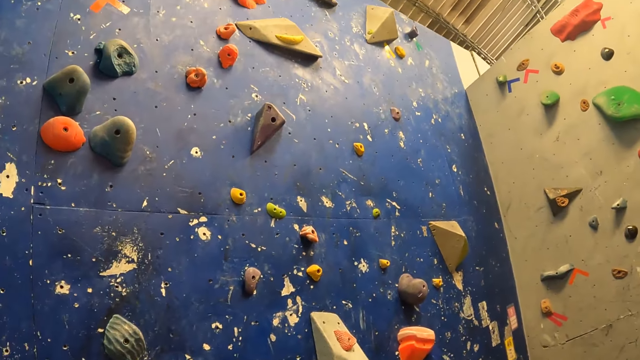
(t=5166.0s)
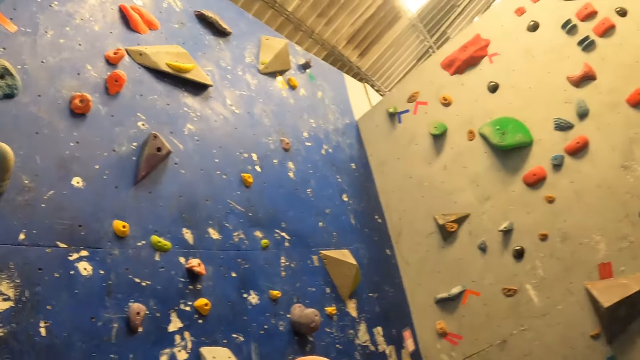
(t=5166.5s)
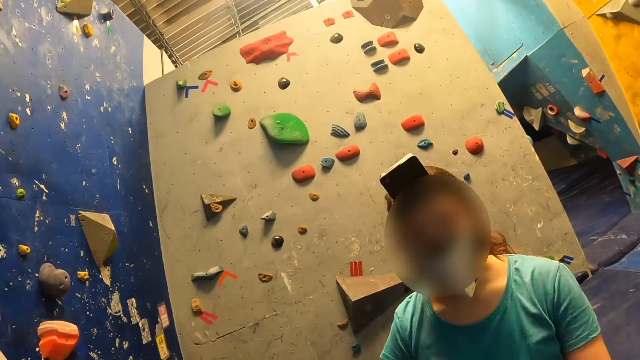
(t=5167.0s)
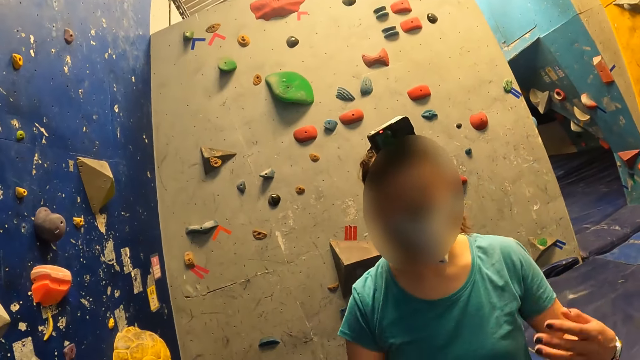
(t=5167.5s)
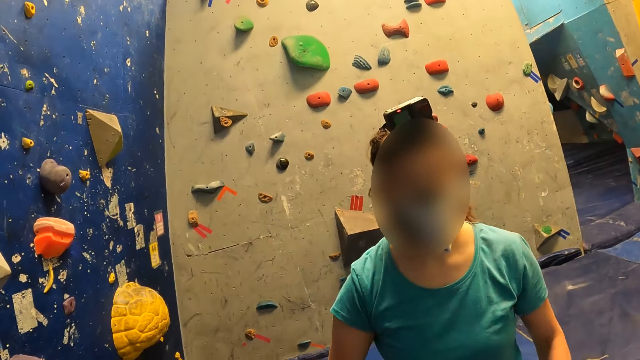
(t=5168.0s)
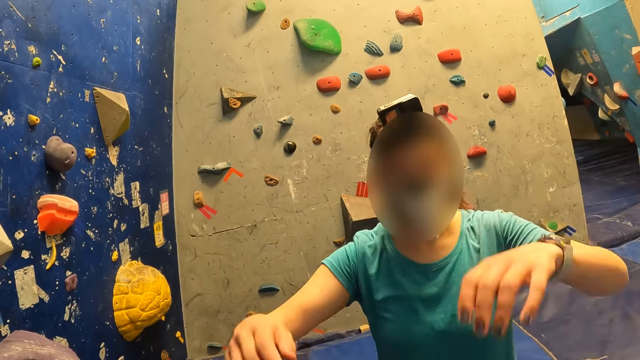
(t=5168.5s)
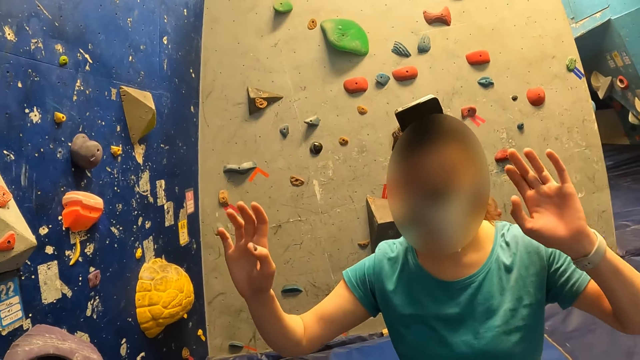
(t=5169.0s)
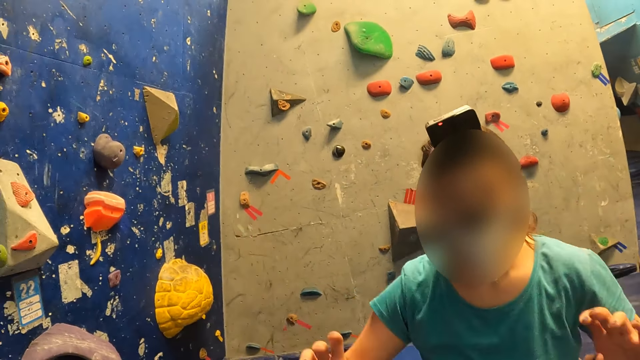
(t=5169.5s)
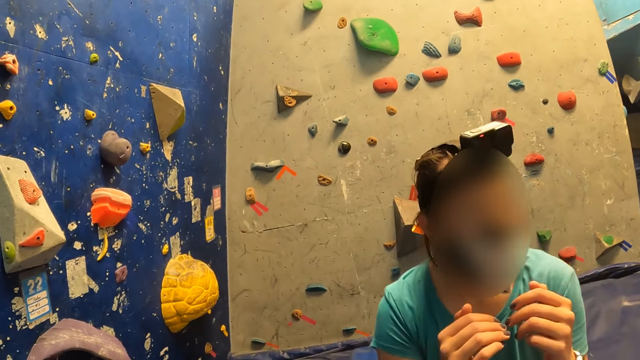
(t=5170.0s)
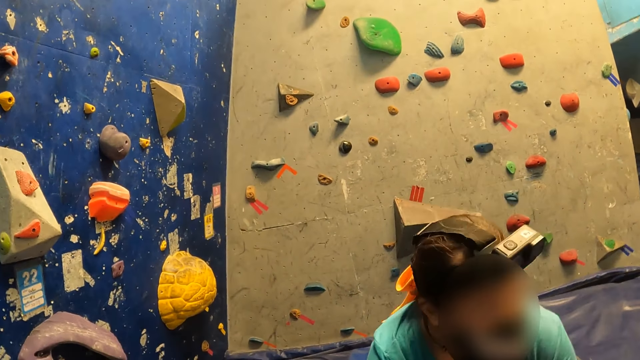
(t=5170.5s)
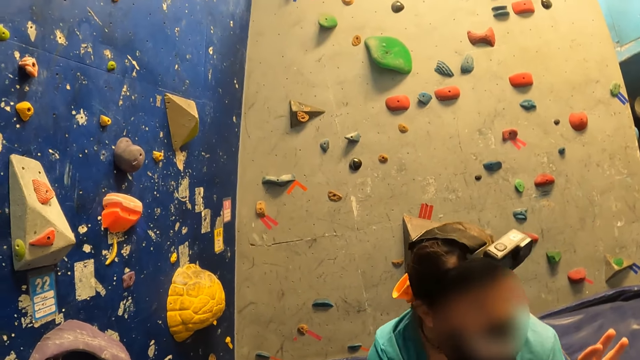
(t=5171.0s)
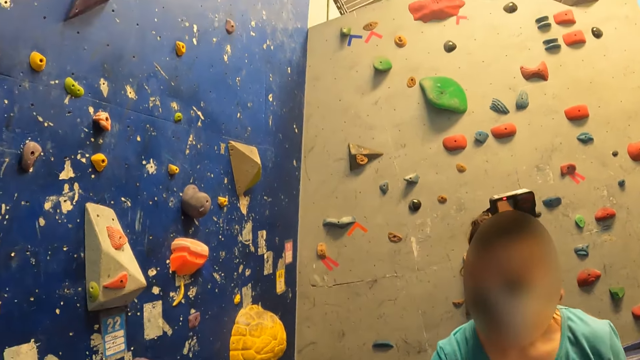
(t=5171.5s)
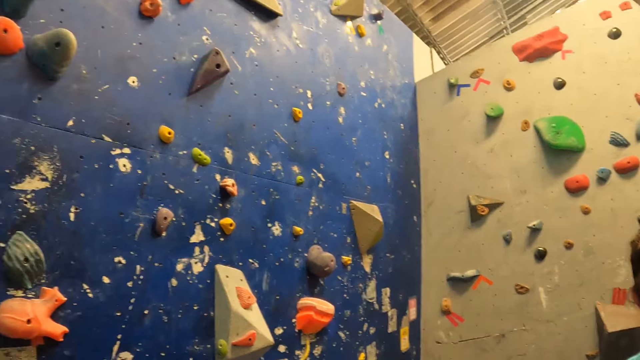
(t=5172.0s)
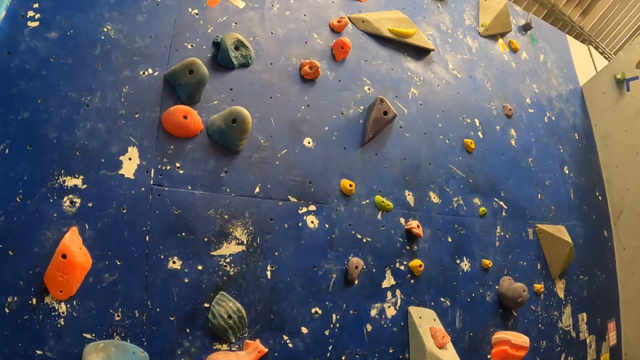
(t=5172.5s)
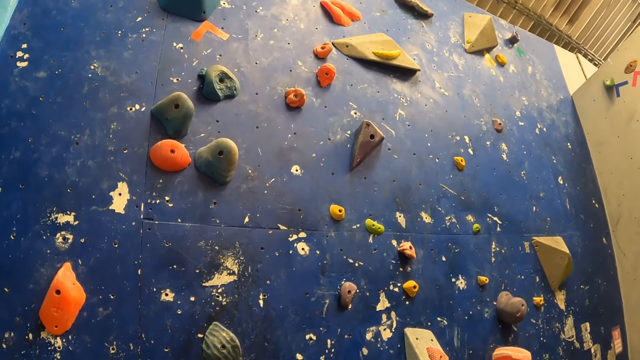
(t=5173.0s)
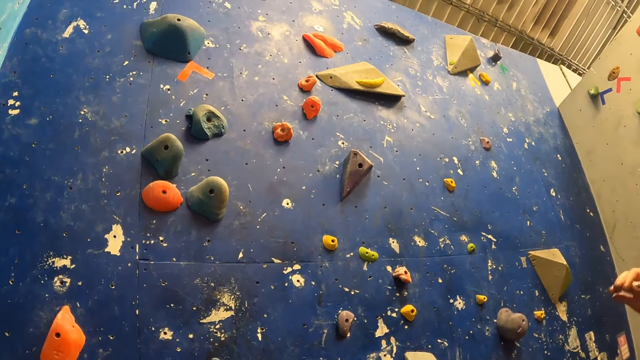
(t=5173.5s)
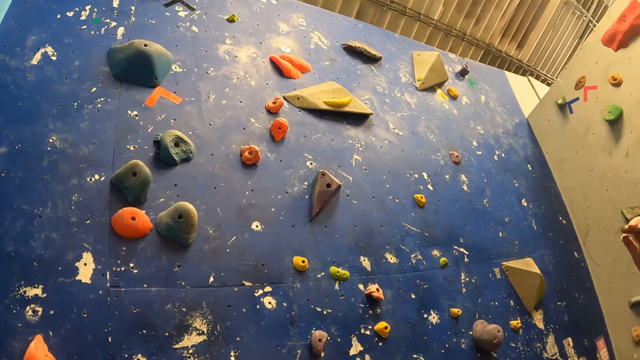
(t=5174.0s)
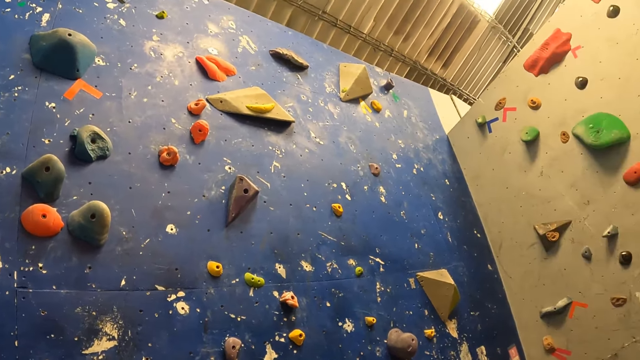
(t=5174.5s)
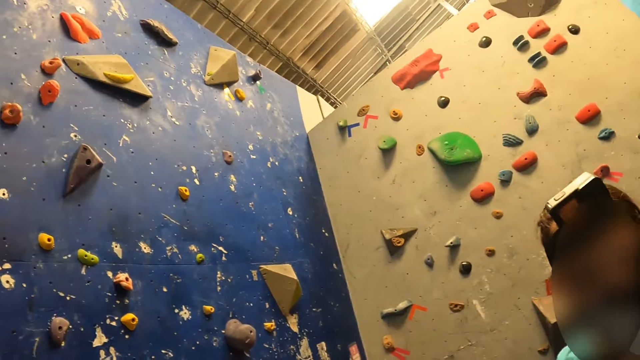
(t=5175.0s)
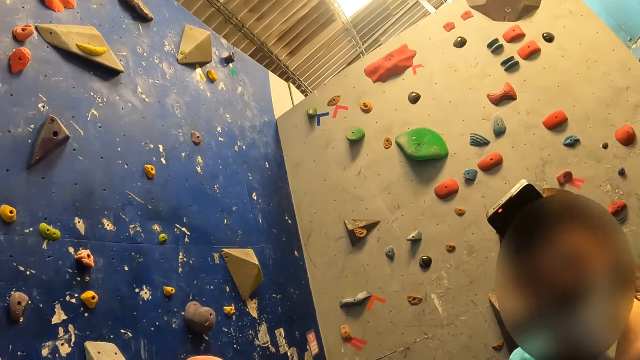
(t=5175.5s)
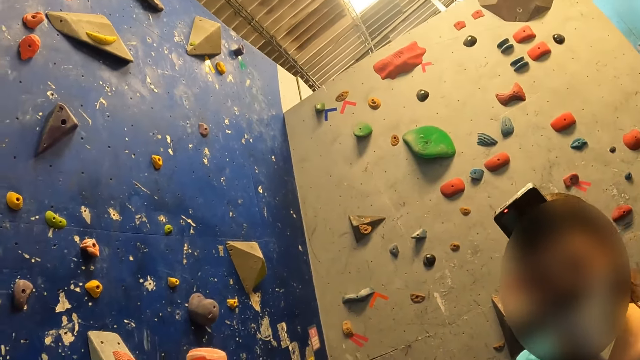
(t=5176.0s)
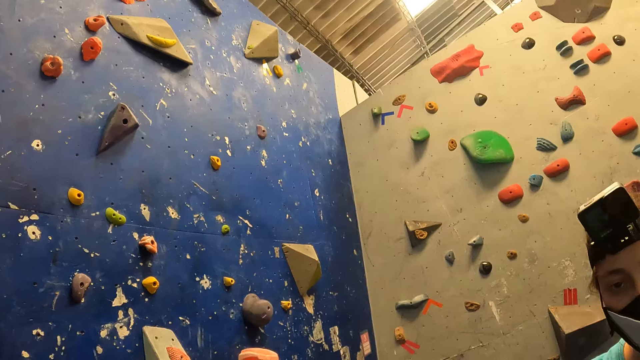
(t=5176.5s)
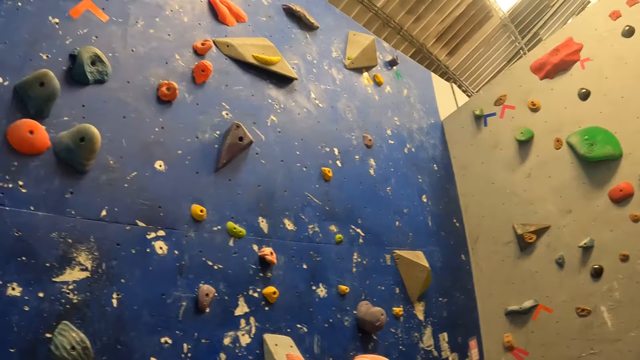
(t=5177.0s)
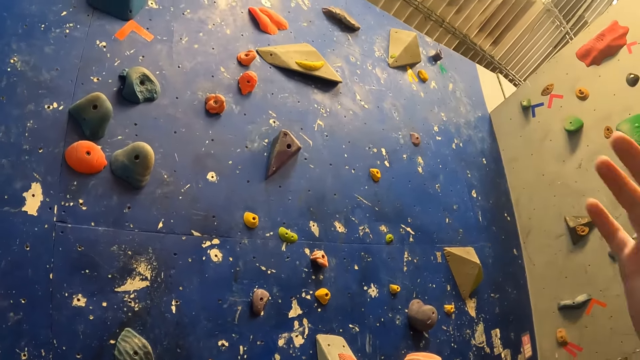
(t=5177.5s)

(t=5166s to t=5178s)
The camera wearer interacts with a woman. The woman demonstrates with both hands.

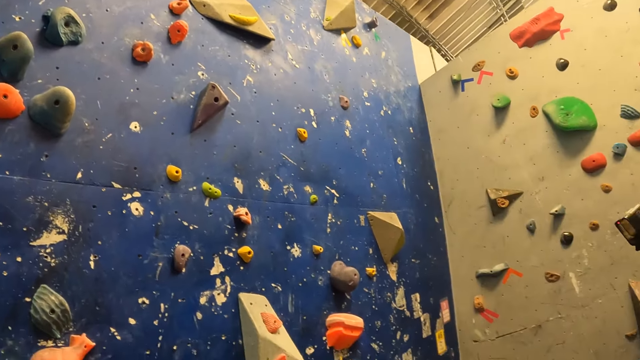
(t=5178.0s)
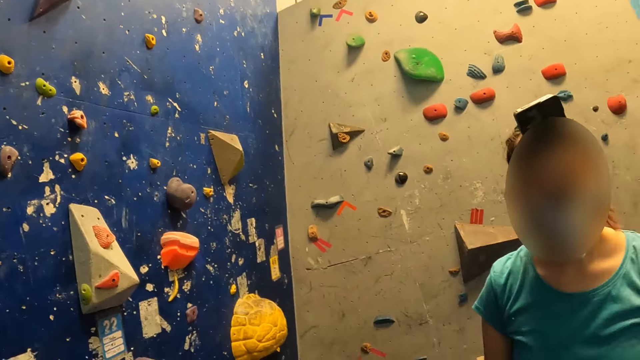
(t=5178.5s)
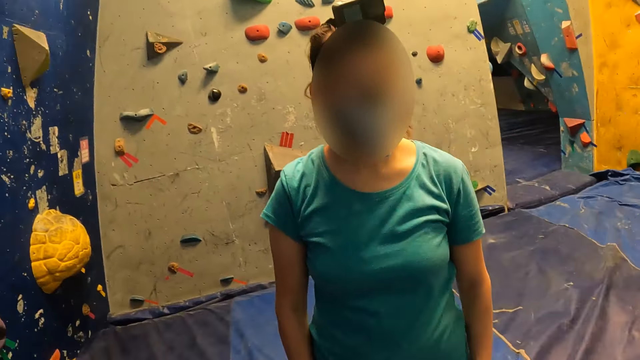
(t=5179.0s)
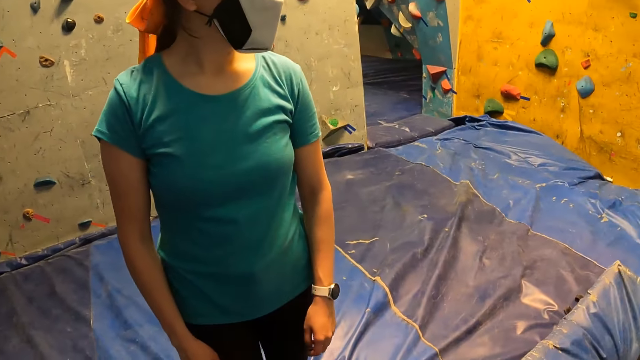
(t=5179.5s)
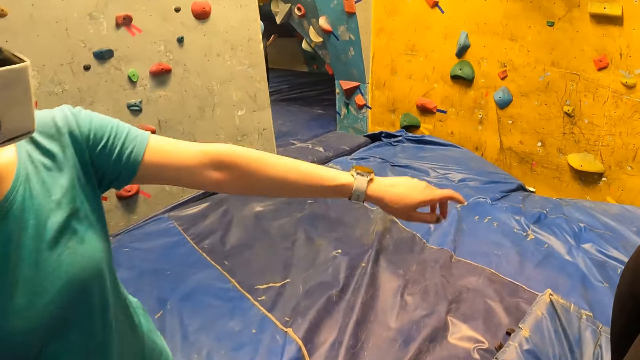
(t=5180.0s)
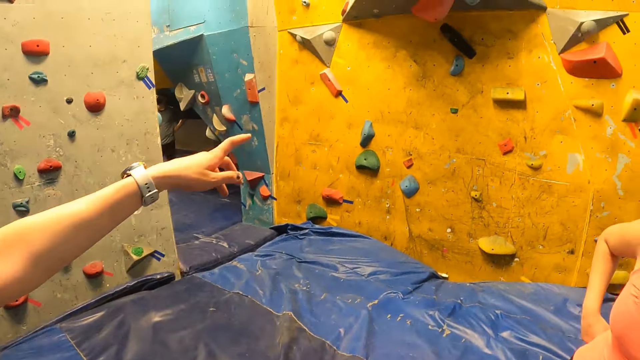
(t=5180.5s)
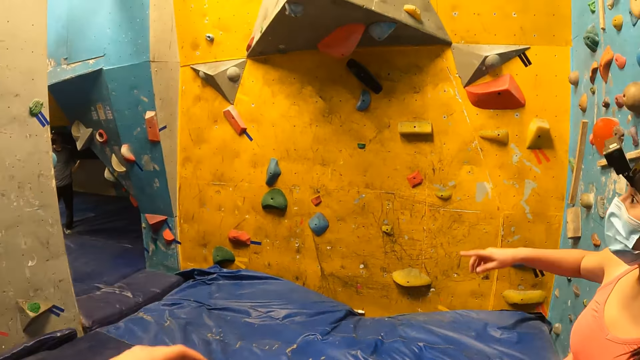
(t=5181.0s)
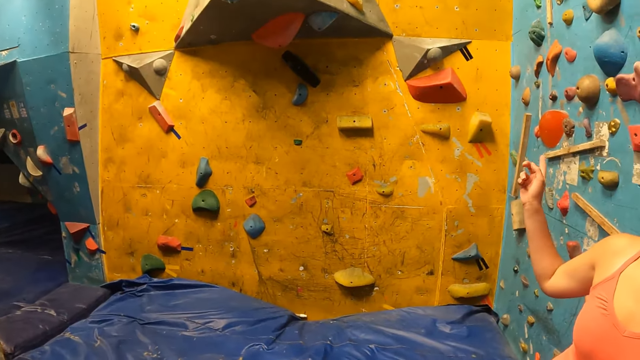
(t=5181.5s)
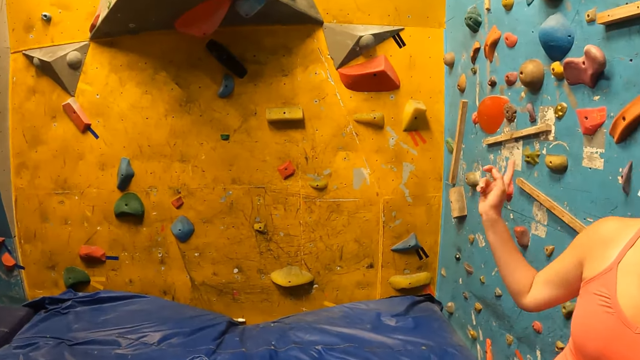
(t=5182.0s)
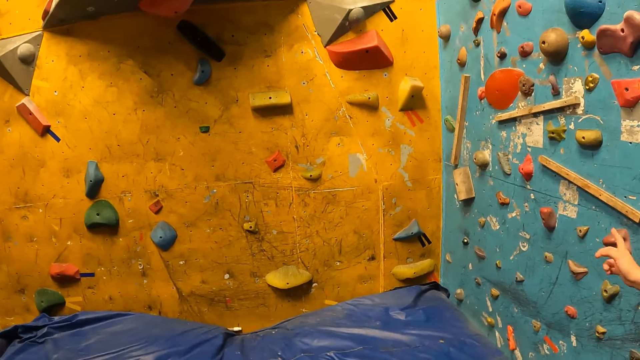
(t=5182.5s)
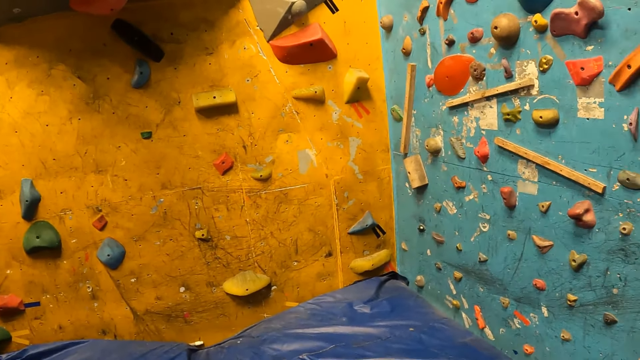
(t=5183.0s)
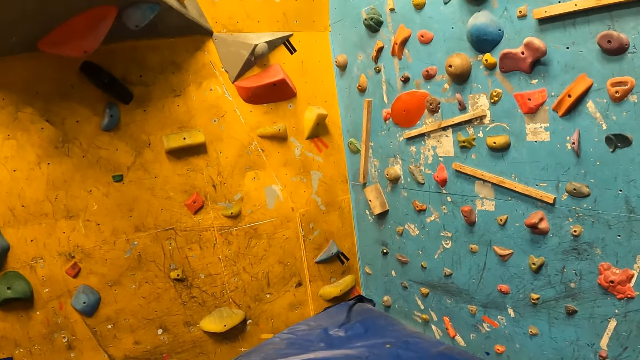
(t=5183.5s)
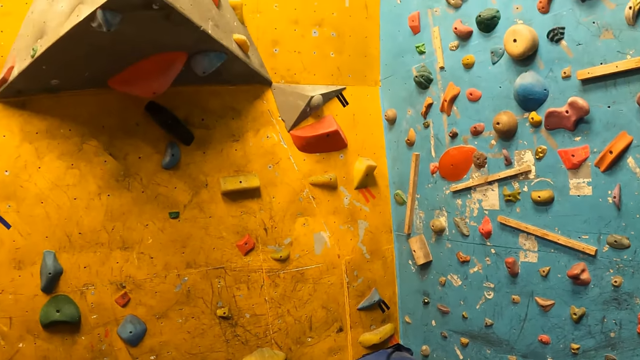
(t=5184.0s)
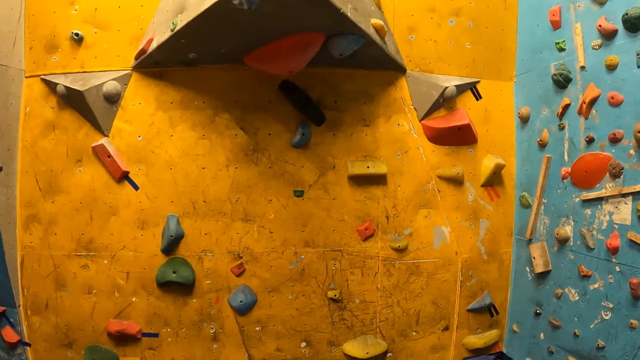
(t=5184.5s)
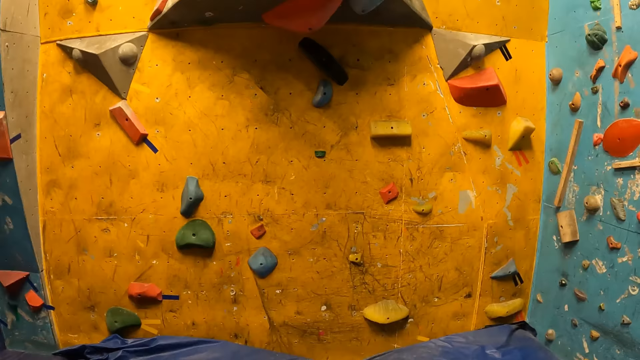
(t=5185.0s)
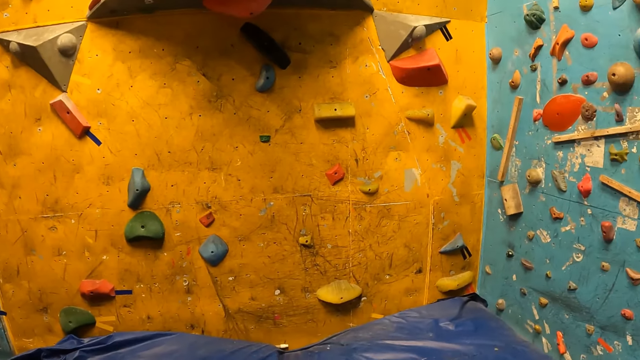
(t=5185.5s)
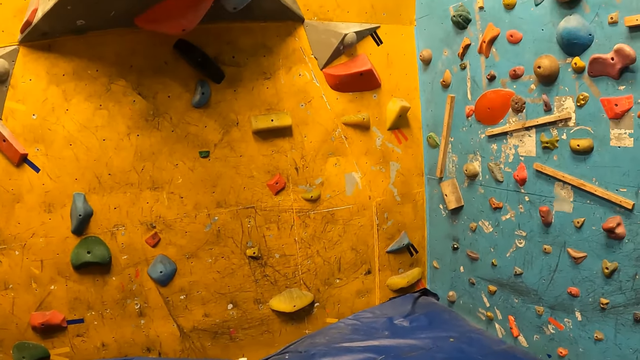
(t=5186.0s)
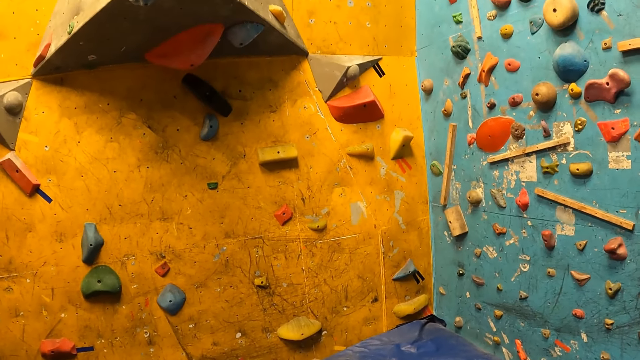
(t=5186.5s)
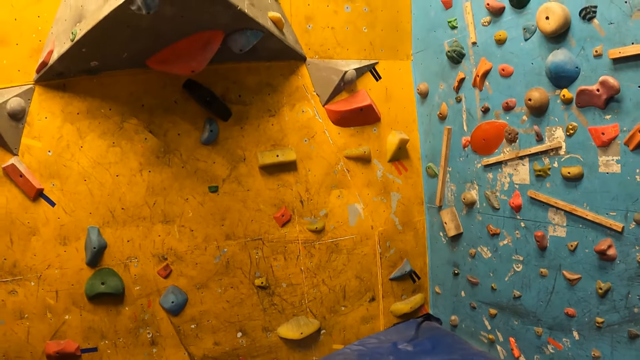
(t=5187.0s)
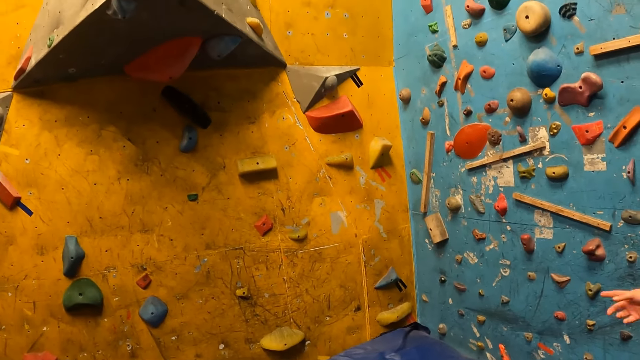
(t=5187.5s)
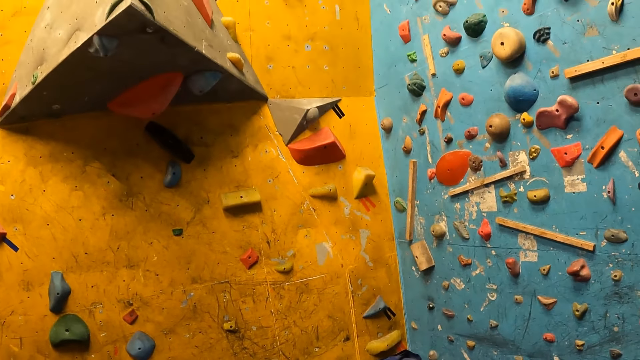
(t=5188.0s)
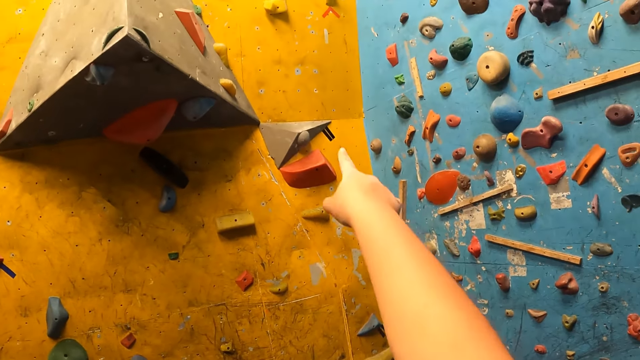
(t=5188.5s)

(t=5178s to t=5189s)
A woman points with her left hand. Another woman points with her right hand. A person communicates. The camera wearer looks around. She points with her right index finger.
